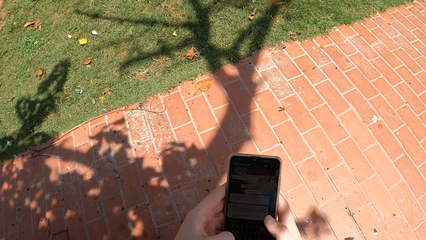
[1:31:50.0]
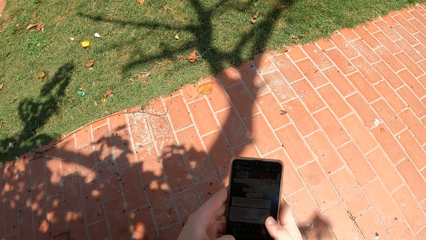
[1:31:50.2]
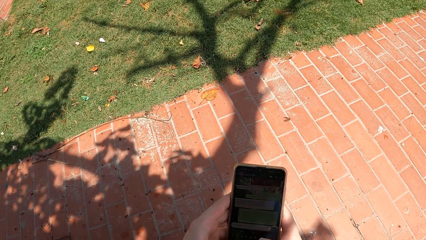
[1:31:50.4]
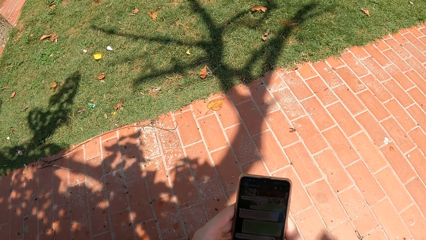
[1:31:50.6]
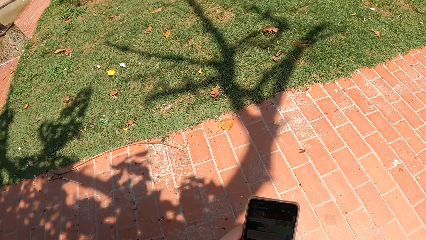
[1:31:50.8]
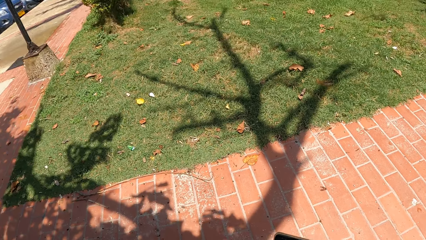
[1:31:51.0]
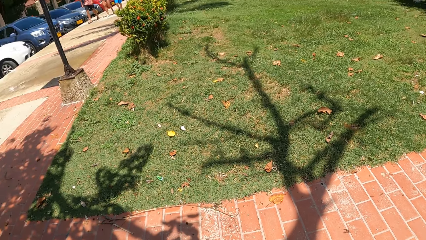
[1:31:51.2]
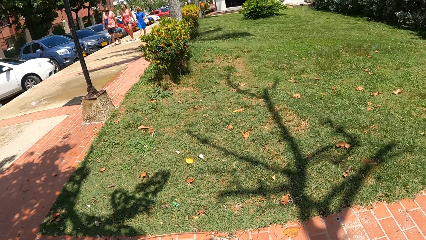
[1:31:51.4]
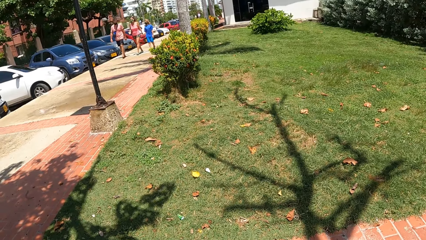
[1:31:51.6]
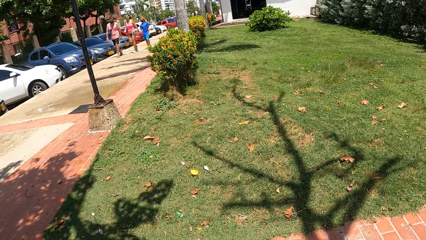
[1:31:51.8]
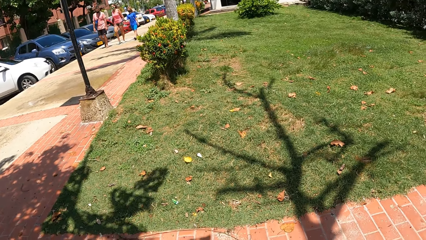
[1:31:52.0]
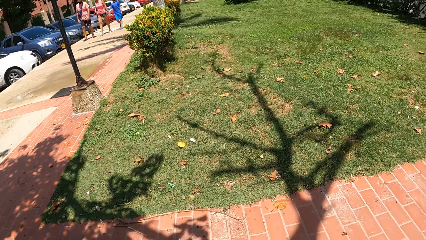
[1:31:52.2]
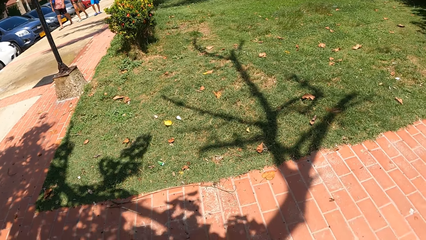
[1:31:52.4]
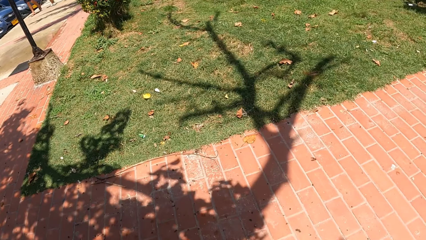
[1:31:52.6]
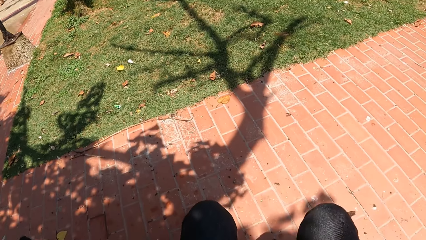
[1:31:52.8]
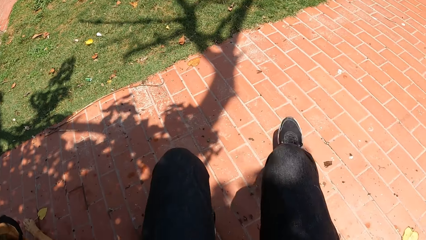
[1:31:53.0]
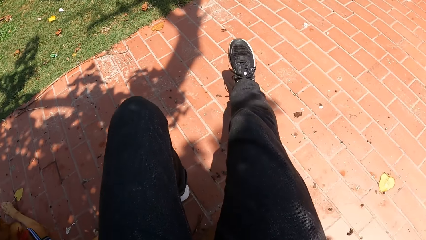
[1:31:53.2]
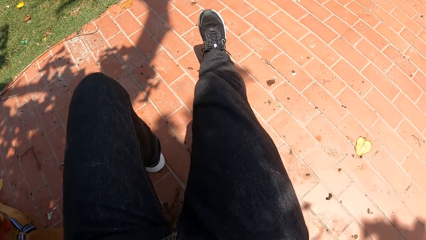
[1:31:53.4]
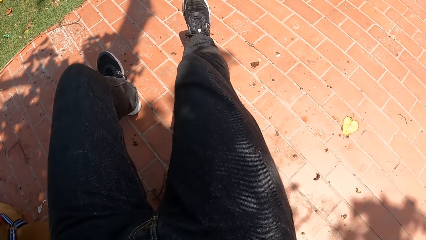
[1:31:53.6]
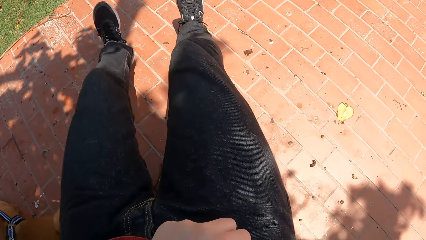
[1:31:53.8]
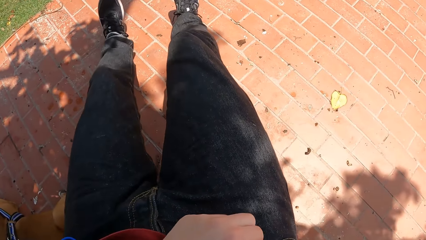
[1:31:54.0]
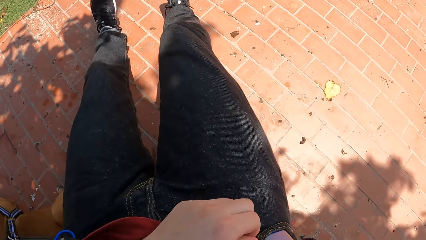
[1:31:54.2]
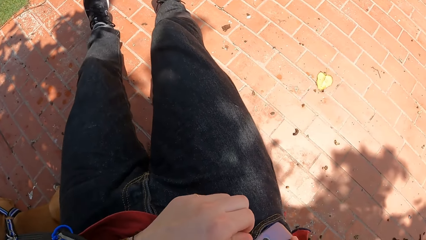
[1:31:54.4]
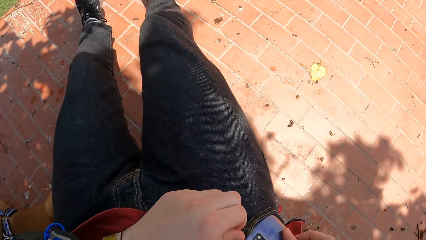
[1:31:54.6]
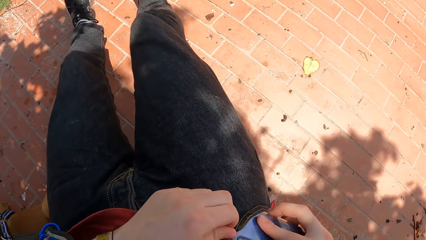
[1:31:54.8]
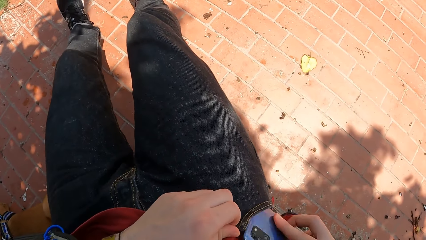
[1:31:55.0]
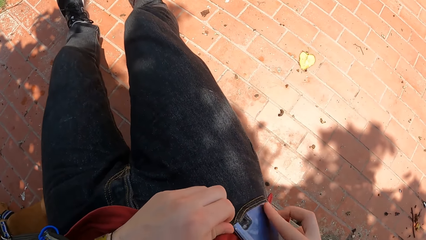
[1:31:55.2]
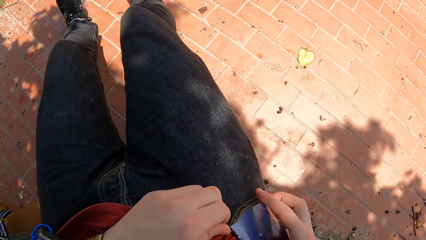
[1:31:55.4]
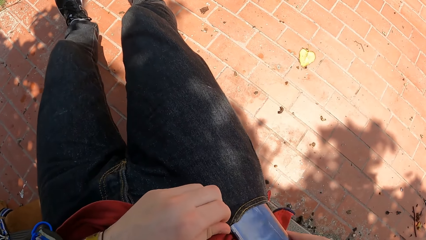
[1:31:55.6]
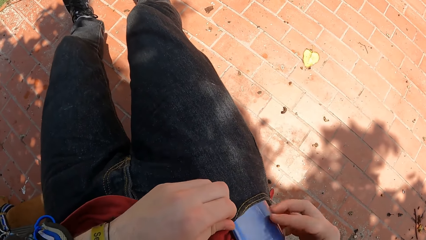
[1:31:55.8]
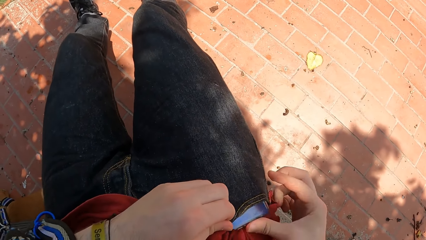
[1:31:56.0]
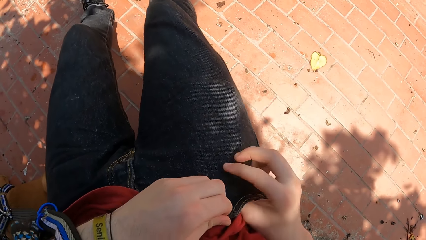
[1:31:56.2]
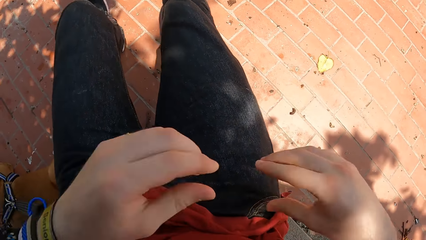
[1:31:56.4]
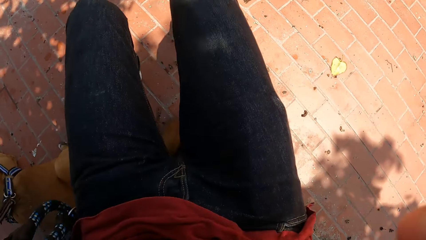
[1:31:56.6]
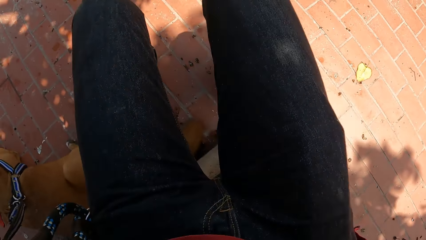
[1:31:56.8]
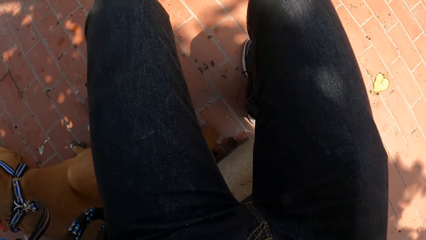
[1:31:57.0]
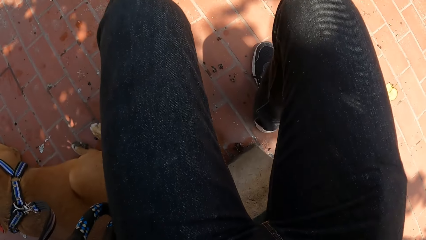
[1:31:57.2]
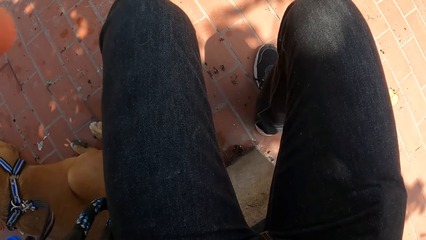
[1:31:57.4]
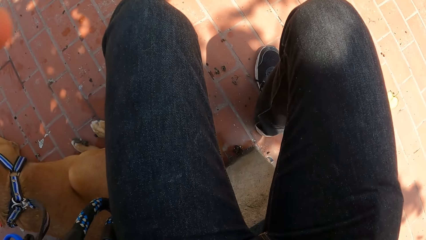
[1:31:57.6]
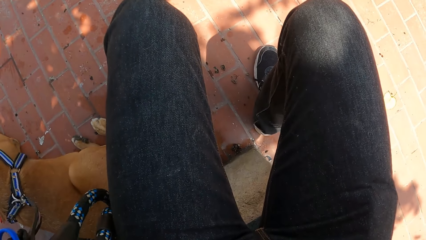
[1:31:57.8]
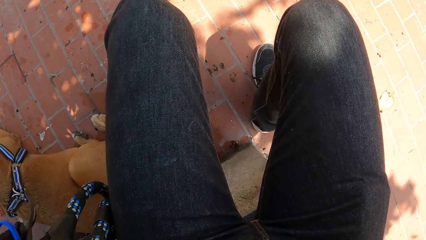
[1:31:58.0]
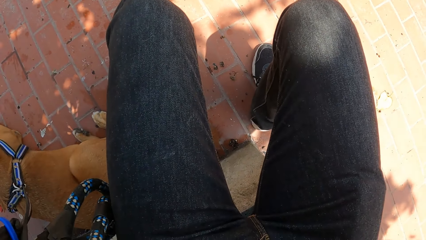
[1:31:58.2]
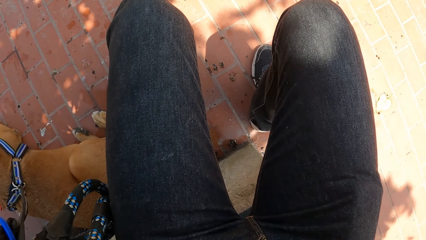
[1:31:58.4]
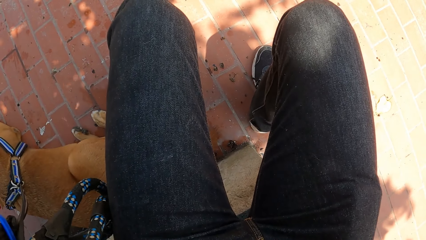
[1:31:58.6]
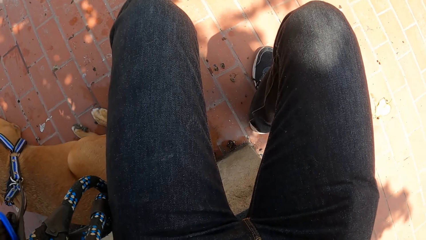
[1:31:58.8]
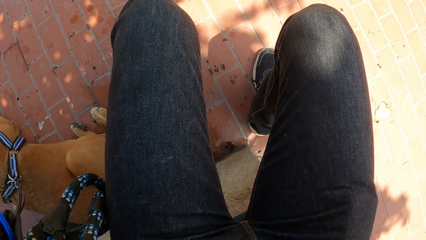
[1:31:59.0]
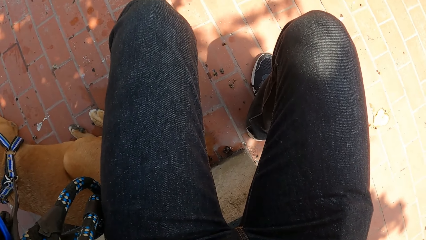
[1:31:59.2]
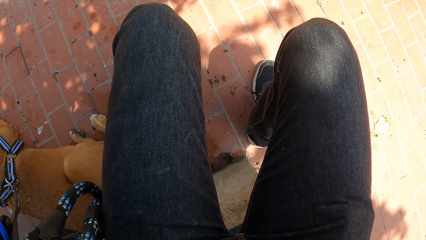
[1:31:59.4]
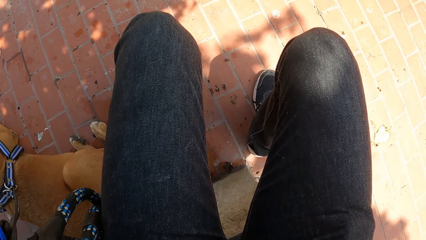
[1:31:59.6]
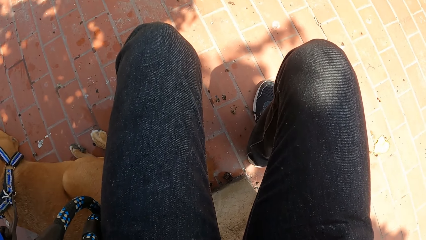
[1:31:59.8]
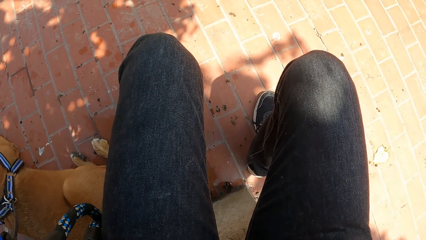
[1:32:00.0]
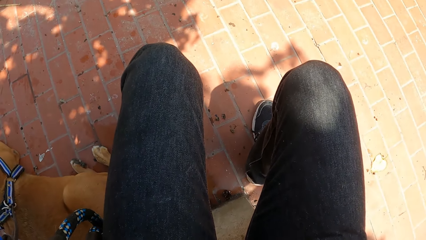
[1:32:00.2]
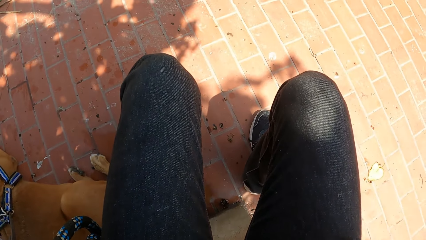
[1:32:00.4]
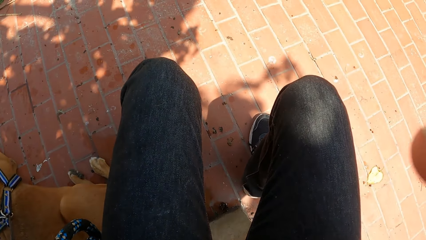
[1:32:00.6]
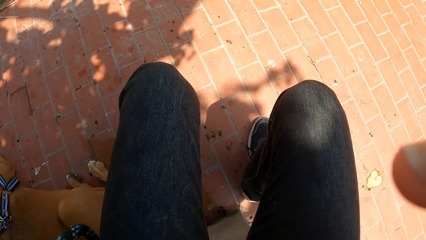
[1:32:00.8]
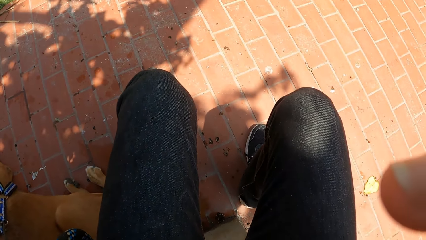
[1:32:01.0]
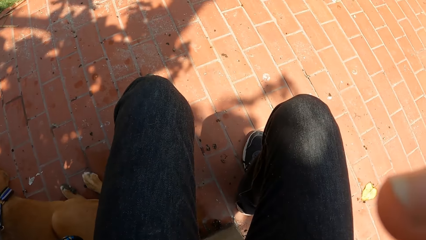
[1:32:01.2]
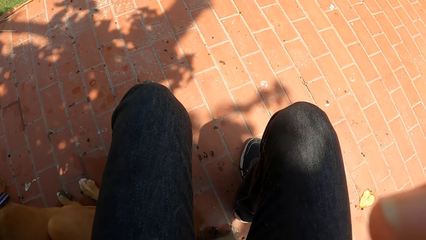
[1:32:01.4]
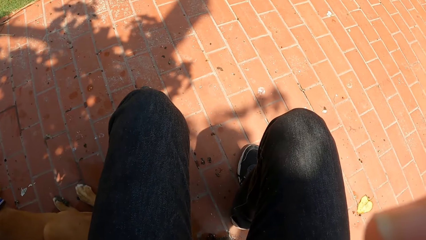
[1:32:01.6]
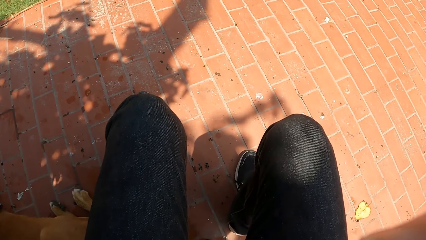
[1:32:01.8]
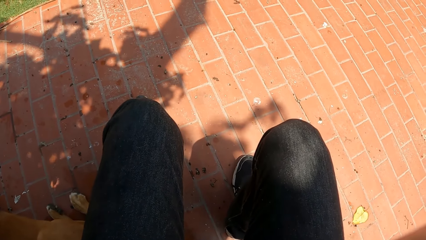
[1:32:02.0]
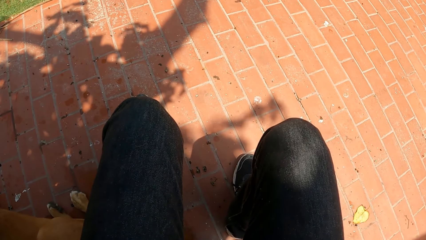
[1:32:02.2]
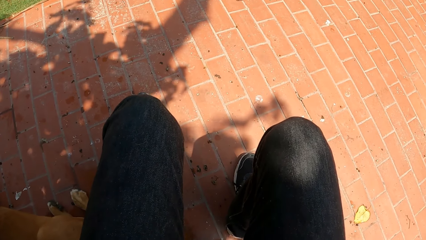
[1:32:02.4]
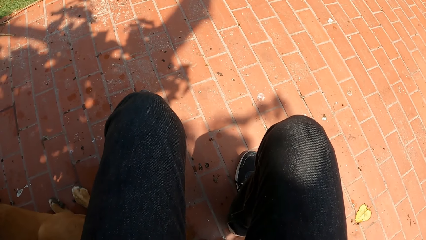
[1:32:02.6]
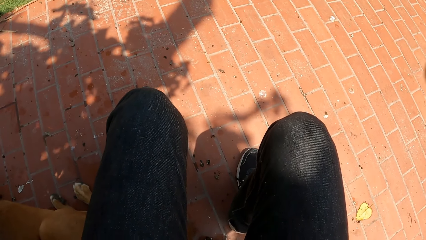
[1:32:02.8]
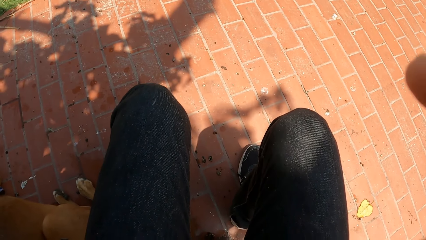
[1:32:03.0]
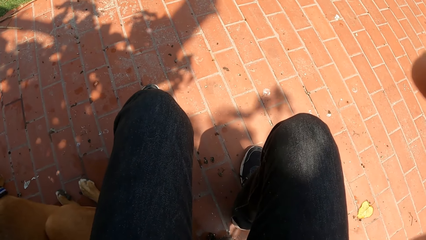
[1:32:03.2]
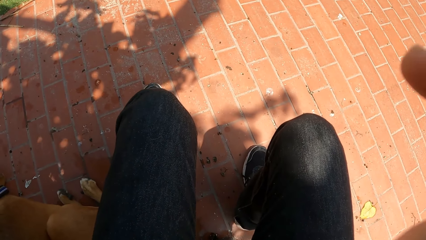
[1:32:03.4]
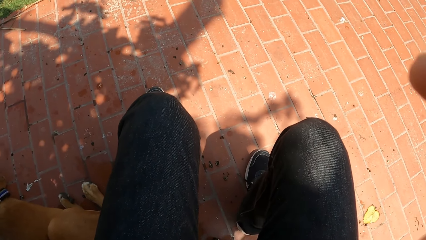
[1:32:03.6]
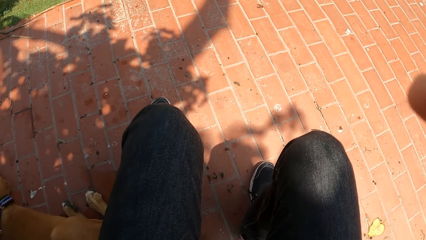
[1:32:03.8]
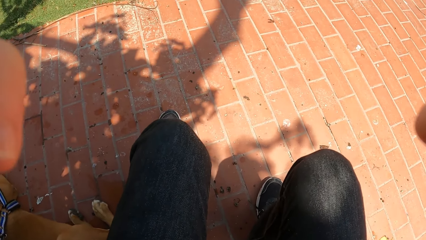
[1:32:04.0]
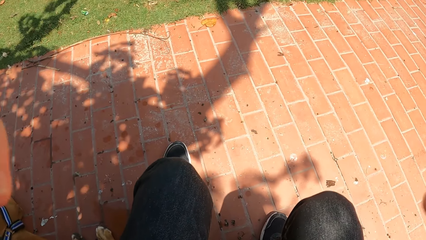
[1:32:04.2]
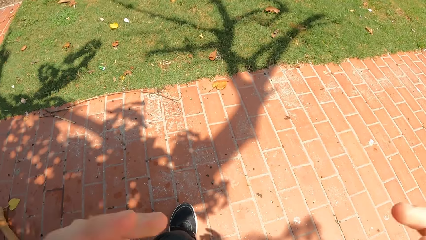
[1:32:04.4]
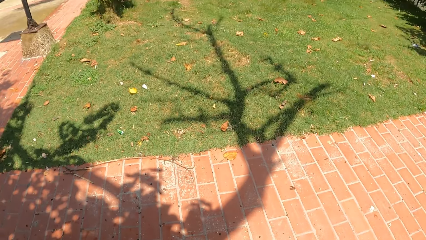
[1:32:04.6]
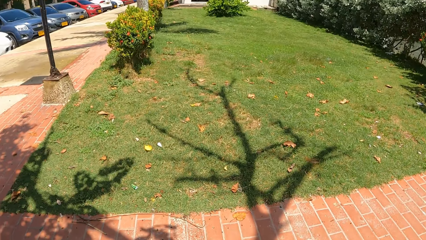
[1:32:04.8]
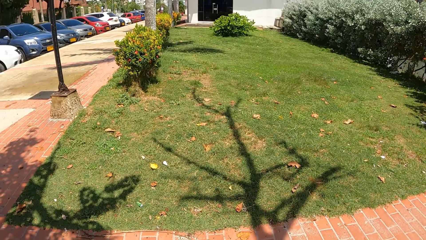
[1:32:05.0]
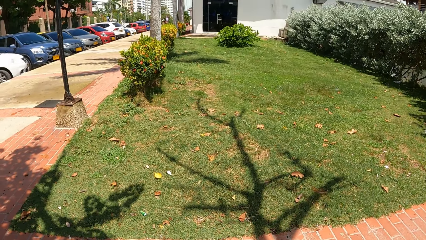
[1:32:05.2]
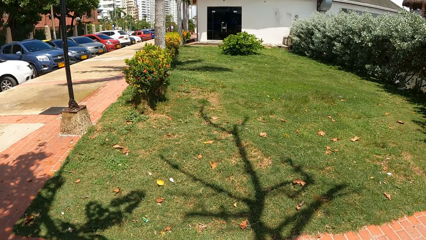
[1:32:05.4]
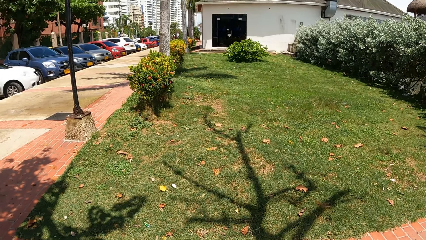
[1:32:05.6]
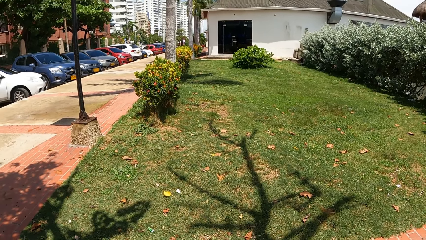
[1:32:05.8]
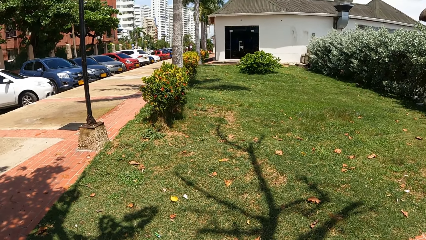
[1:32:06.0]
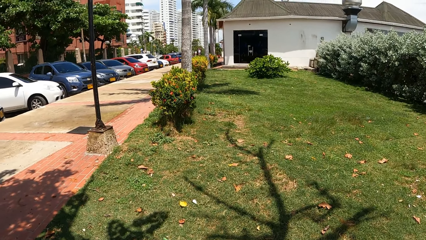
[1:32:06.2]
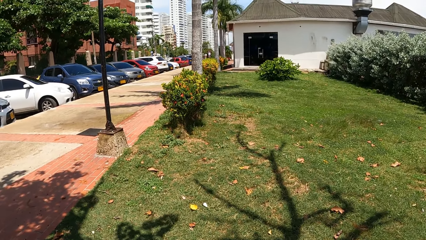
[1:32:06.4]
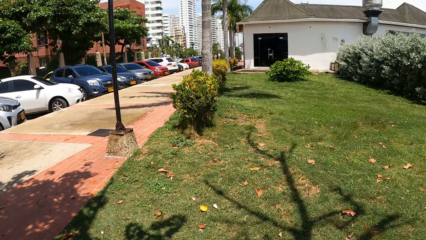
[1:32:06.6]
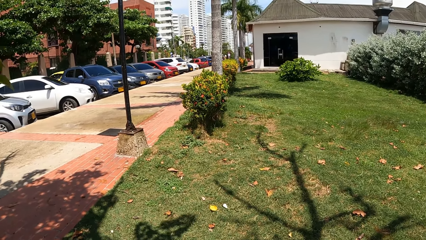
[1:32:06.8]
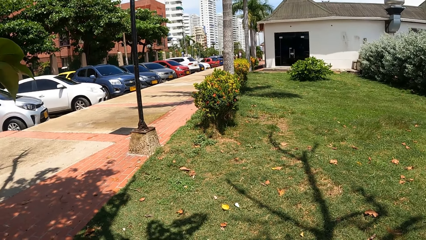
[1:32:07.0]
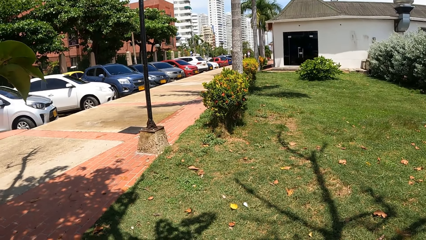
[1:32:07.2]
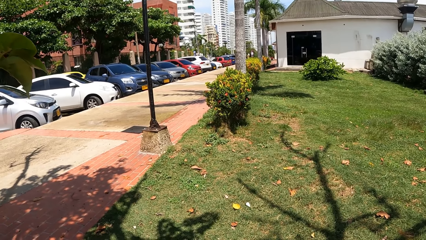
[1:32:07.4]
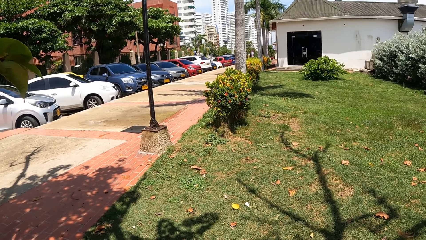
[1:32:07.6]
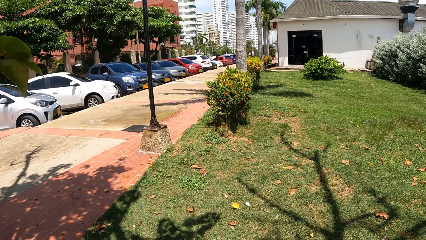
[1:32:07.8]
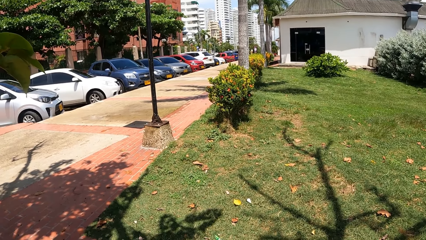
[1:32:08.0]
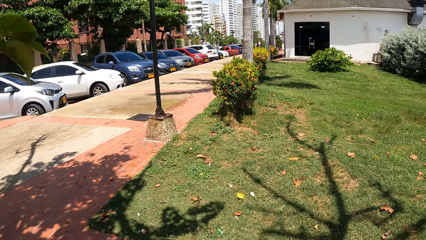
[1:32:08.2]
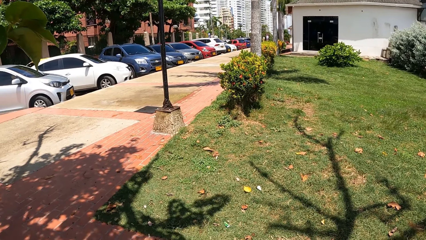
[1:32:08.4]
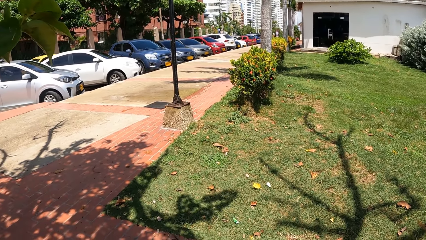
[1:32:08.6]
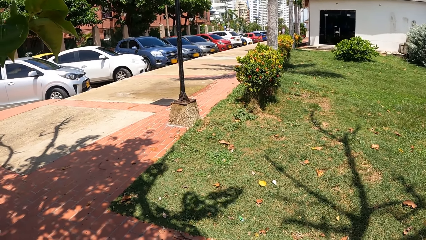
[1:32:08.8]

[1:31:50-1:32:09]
The camera wearer looks around. They stretch the legs. They place his phone in his pocket. They raise a hand. They do something. They drop the hands. They look around.
